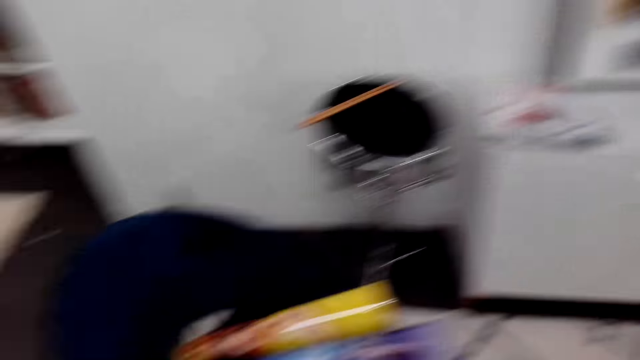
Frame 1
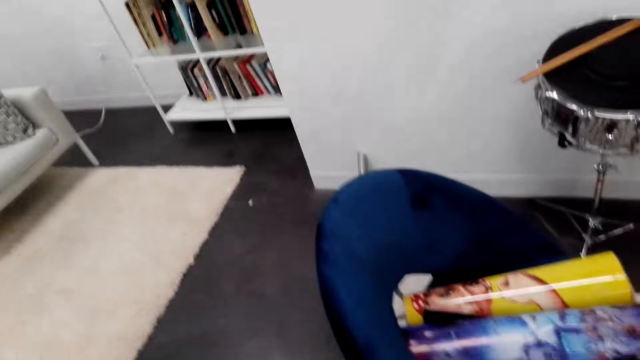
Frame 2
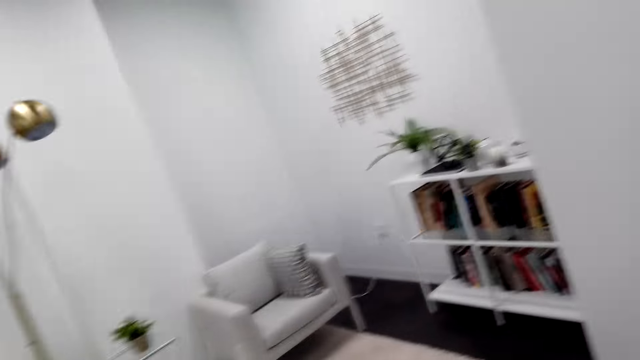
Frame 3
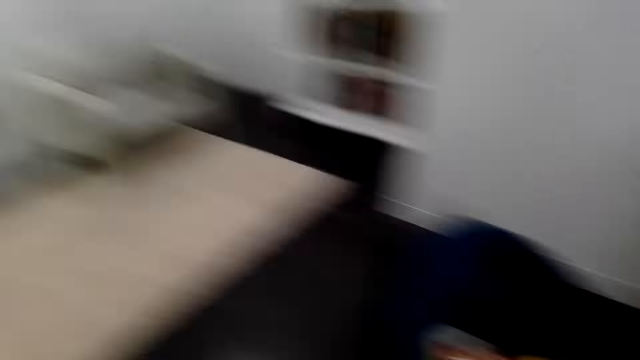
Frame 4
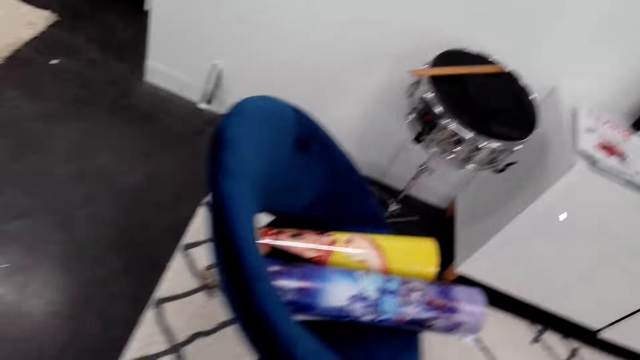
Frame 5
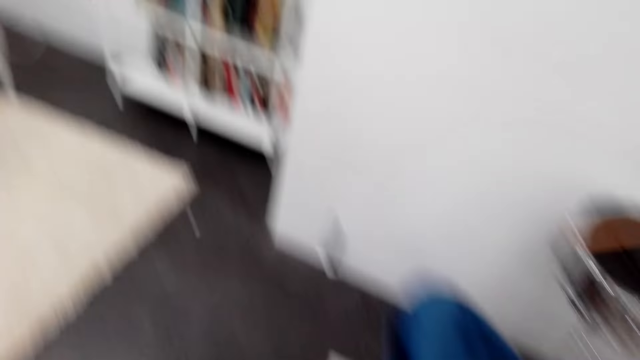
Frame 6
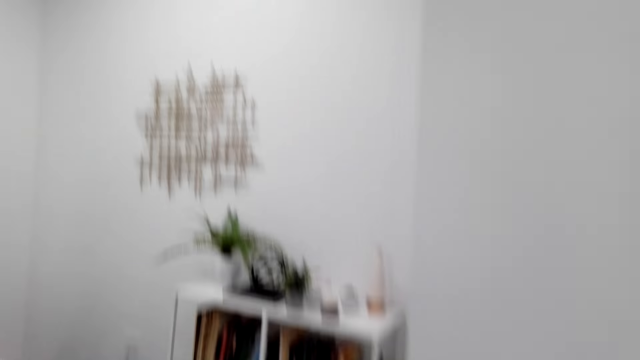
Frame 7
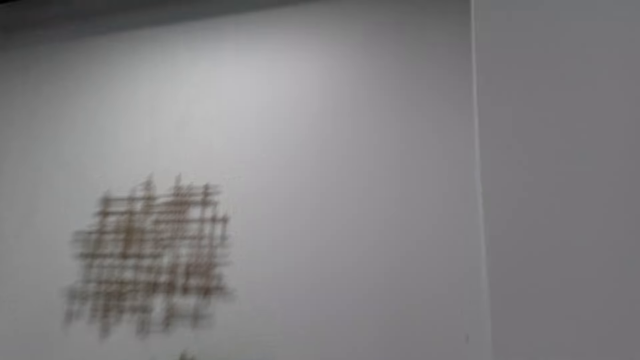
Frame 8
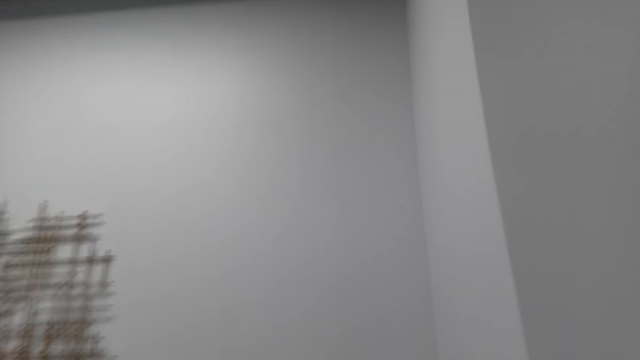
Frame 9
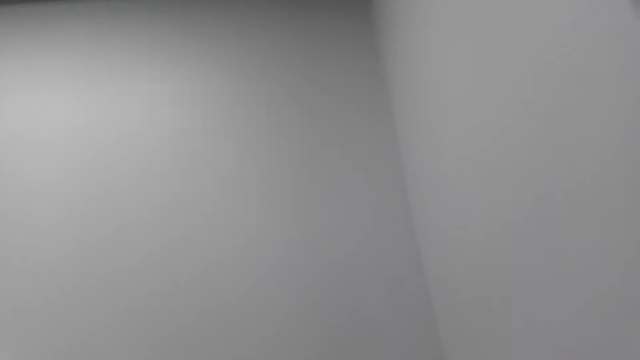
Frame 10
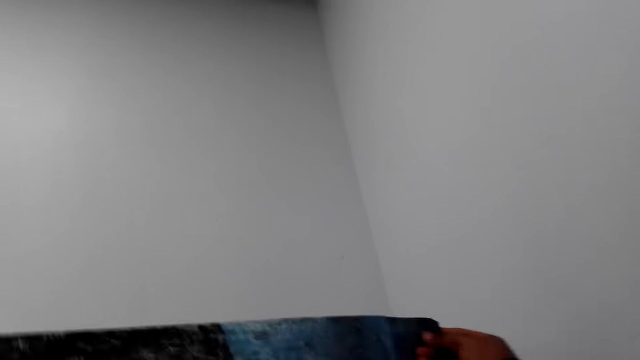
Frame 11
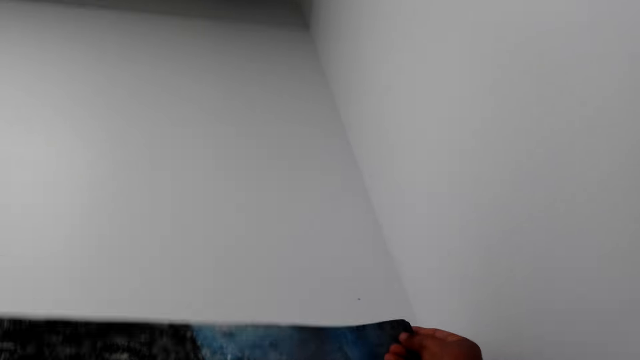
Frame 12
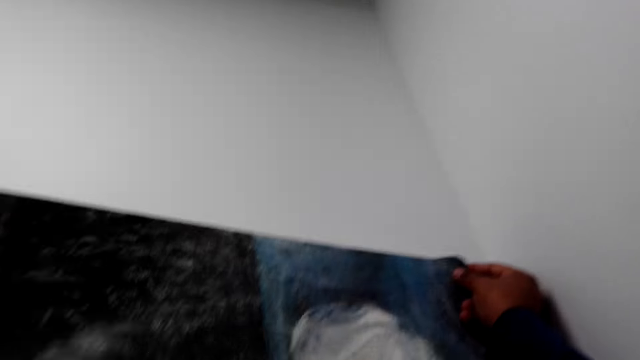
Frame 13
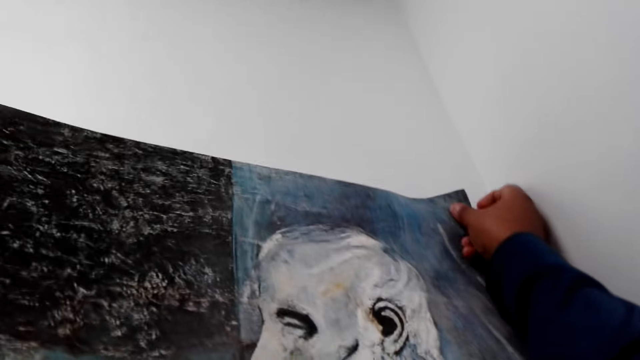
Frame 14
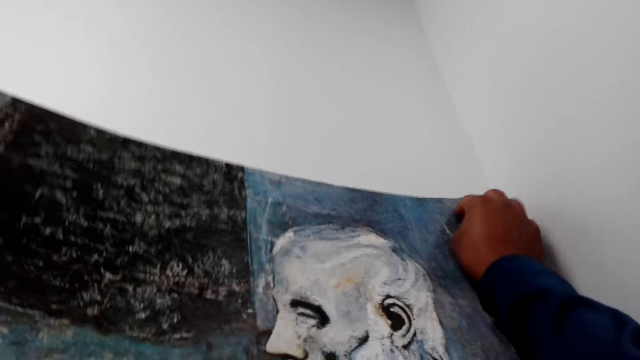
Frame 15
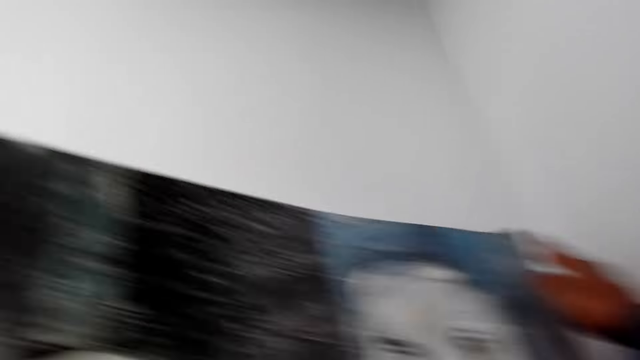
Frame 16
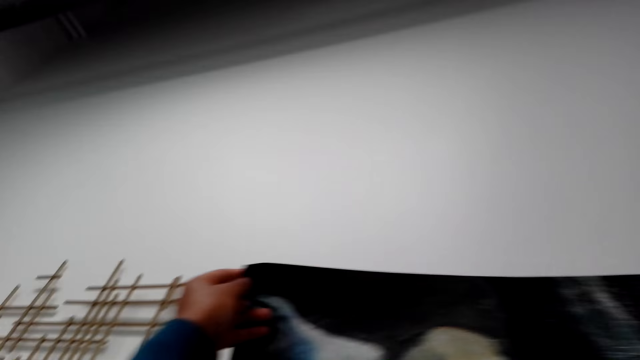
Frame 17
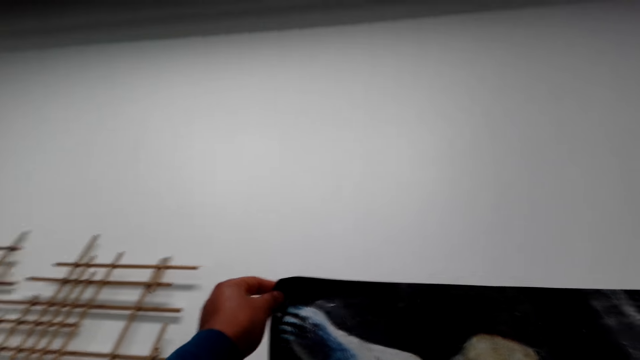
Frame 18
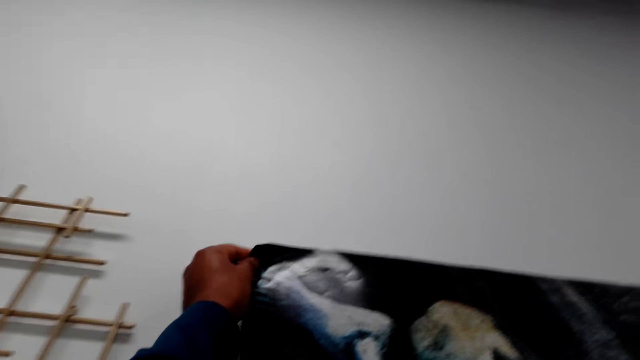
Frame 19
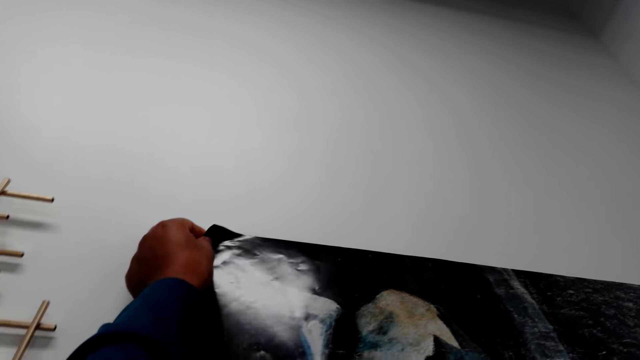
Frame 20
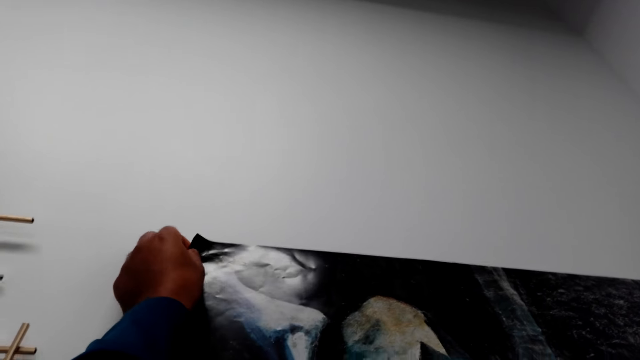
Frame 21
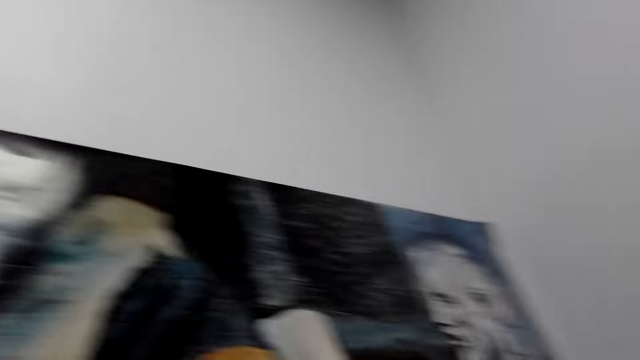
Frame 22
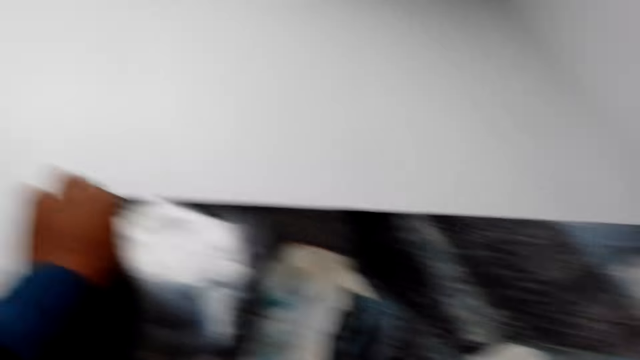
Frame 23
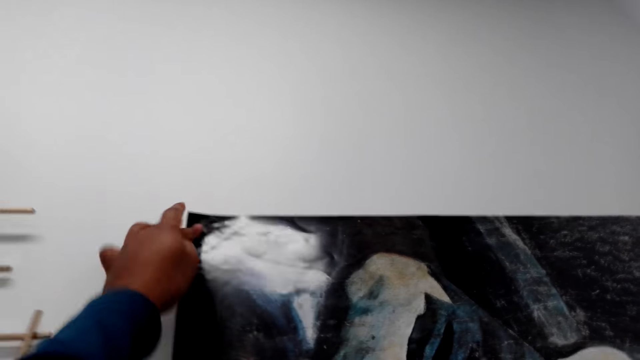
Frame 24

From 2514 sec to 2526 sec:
The camera wearer walks on the floor. They stick the poster on the wall.

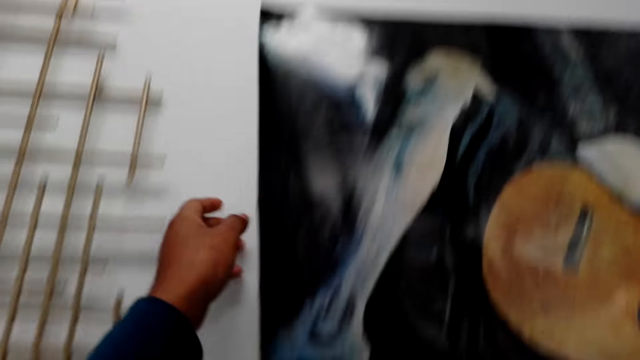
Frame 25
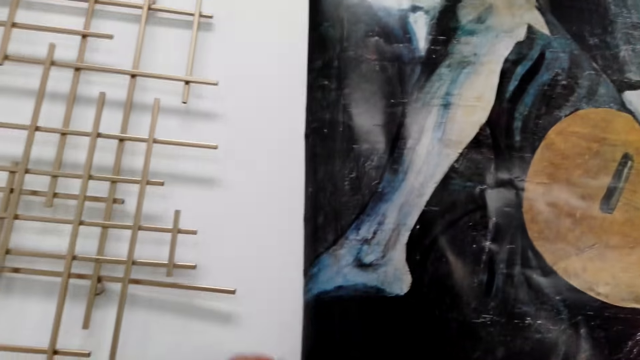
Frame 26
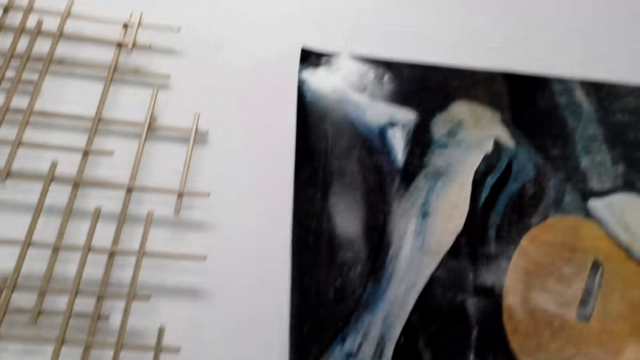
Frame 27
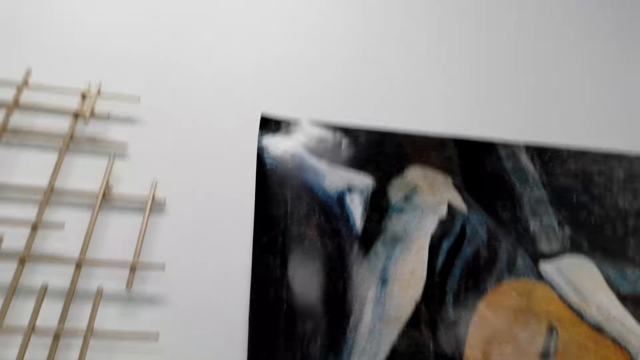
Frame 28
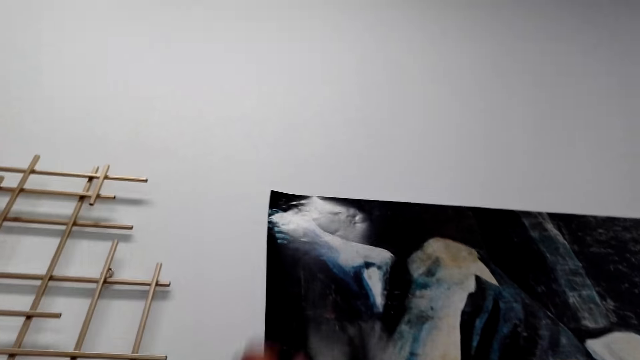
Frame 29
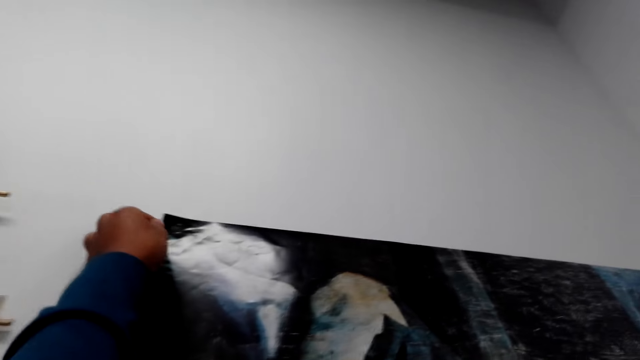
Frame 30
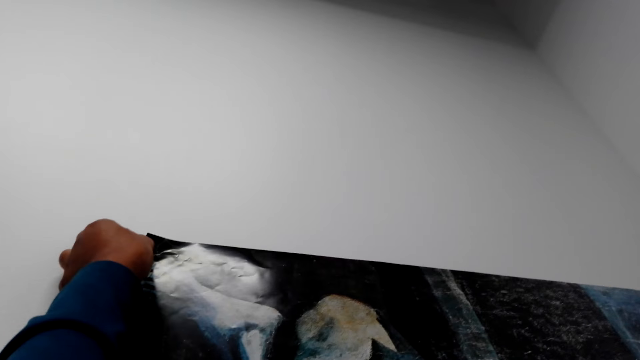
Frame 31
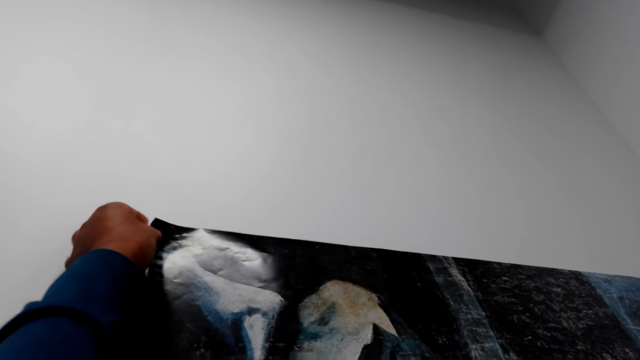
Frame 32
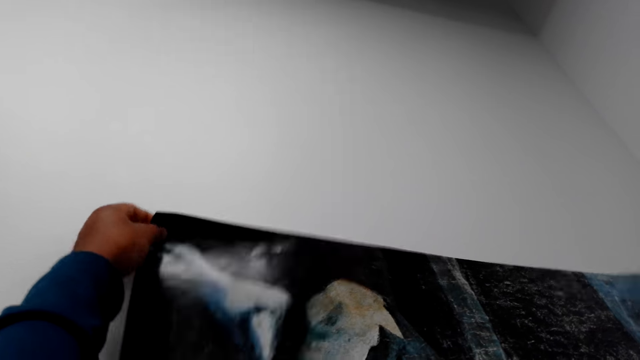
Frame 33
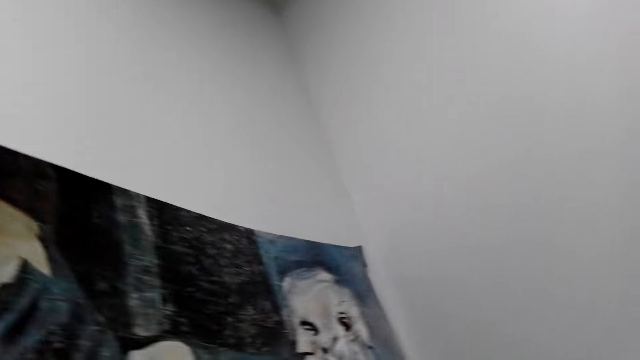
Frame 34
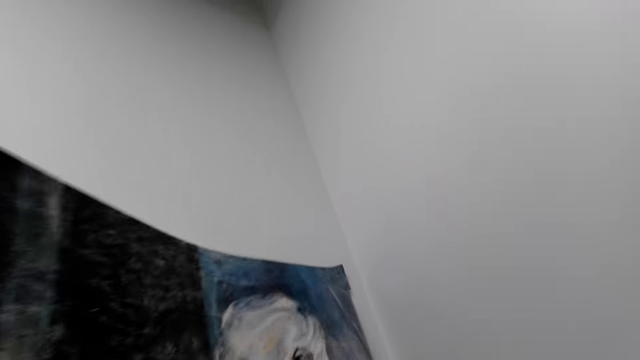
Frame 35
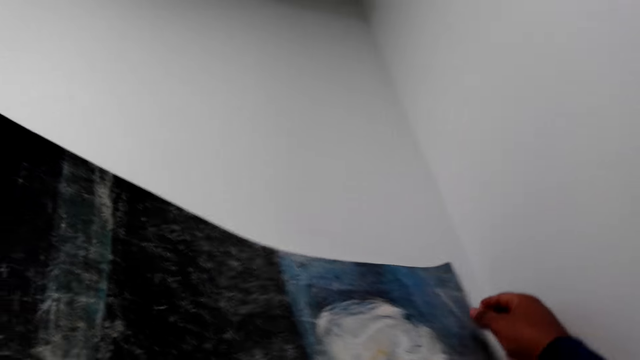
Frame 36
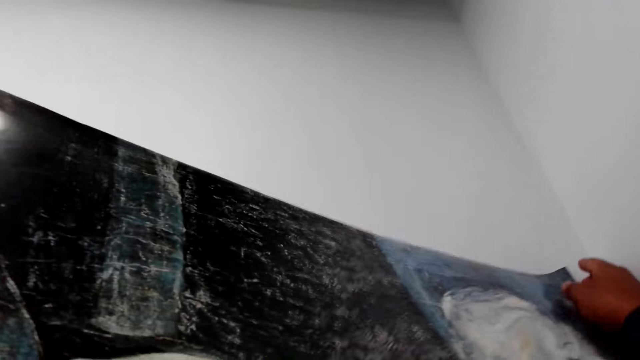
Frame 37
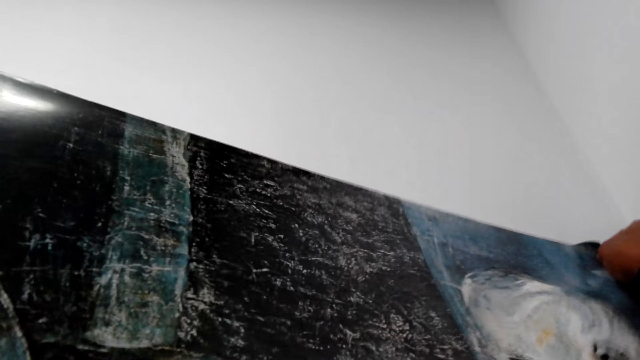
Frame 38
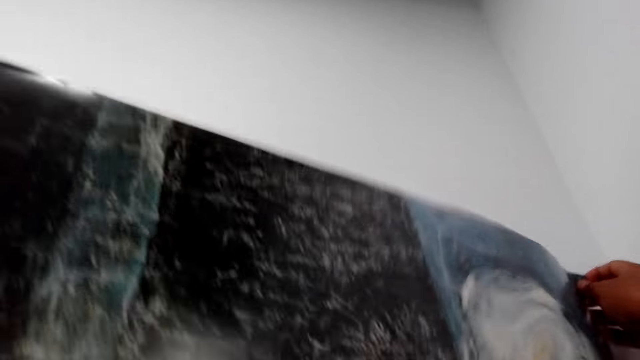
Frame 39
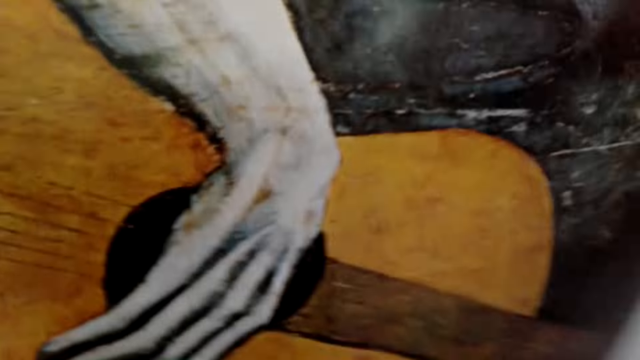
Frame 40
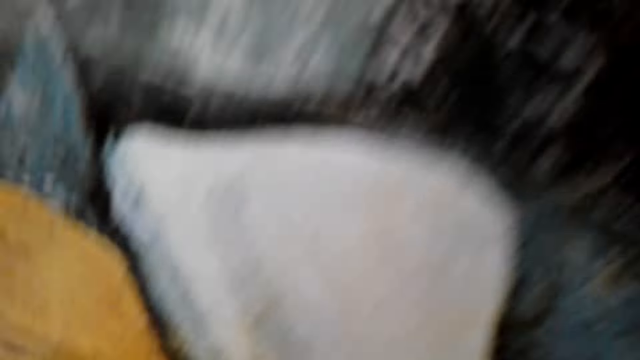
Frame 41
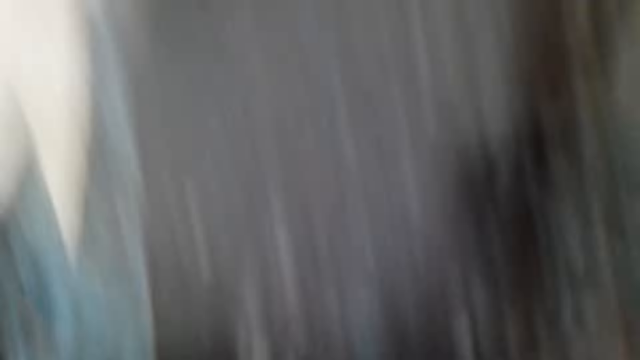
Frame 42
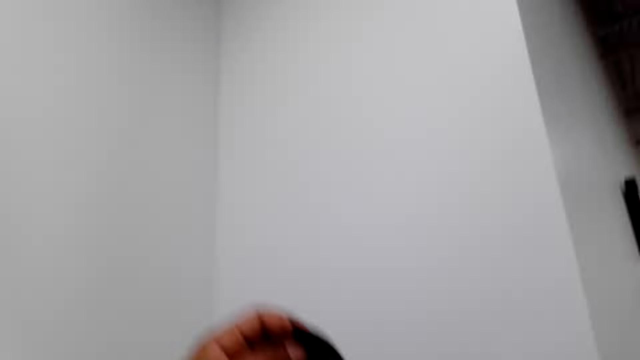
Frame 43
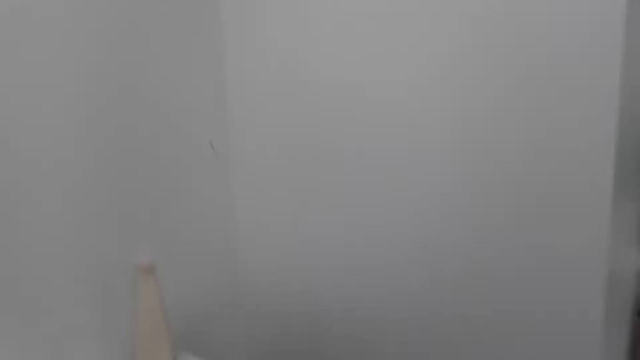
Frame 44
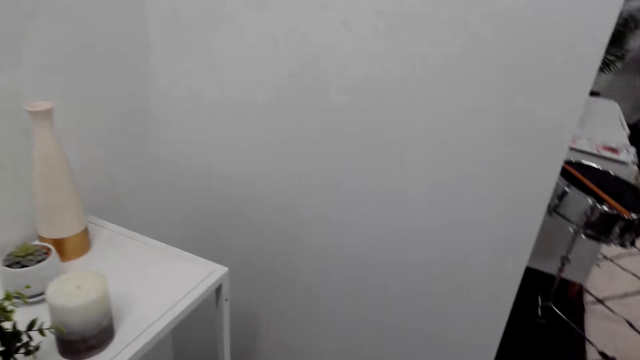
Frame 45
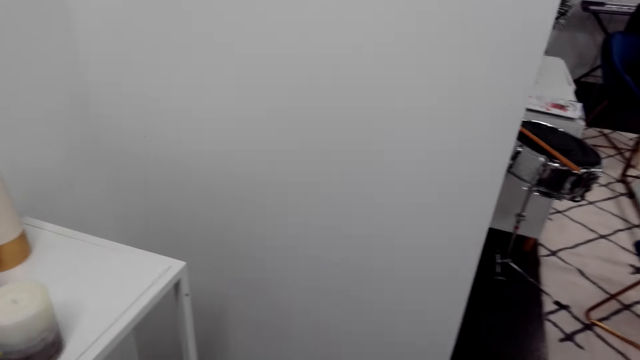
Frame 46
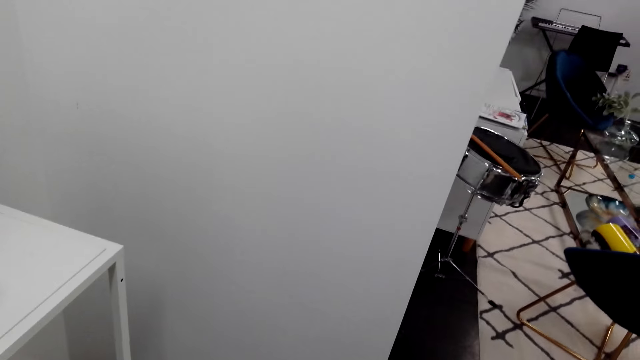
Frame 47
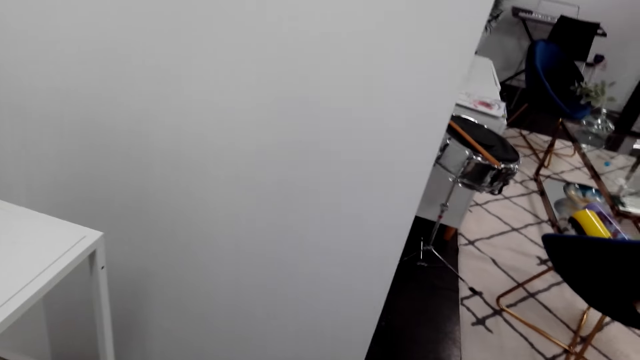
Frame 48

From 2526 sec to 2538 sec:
The camera wearer removes the poster from the wall. He folds the poster in his hands. He does something.
